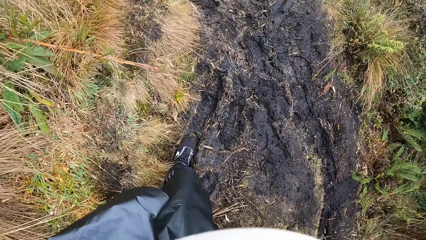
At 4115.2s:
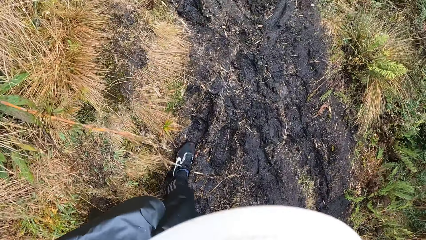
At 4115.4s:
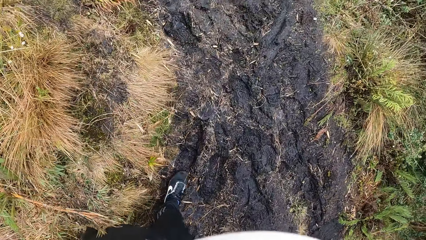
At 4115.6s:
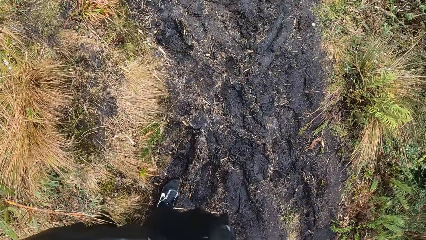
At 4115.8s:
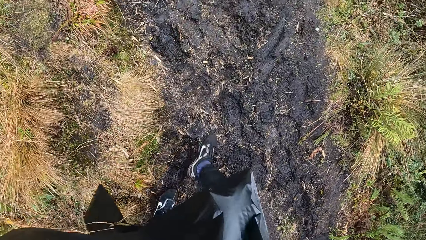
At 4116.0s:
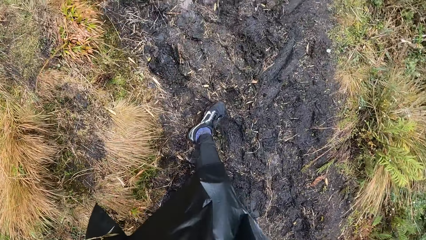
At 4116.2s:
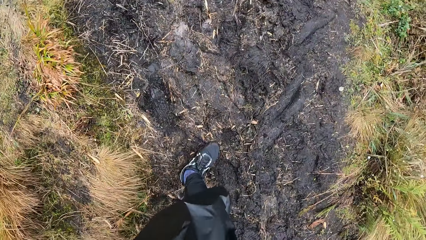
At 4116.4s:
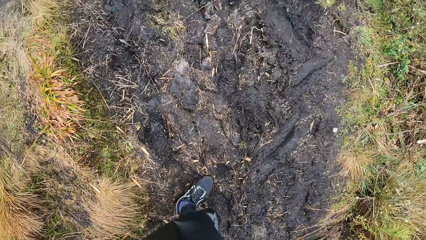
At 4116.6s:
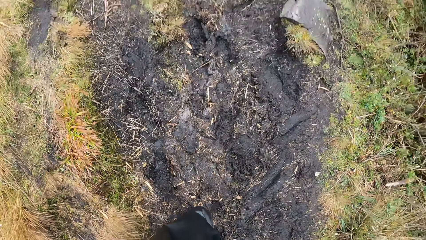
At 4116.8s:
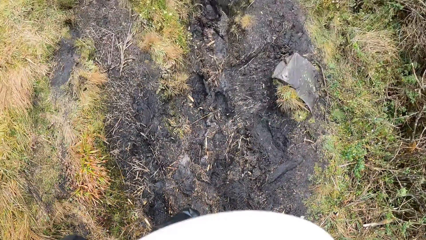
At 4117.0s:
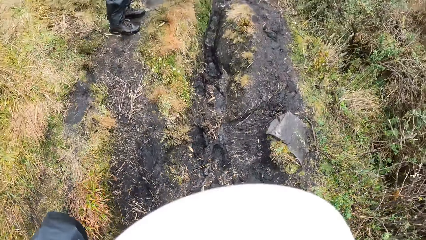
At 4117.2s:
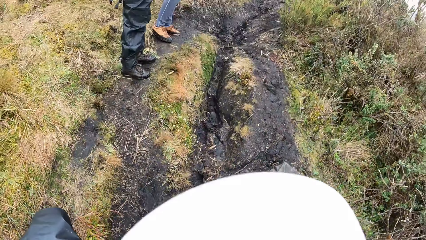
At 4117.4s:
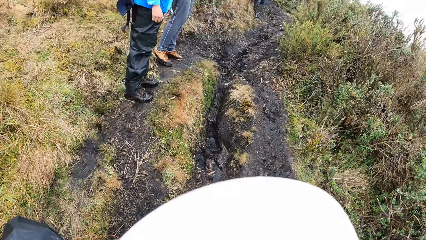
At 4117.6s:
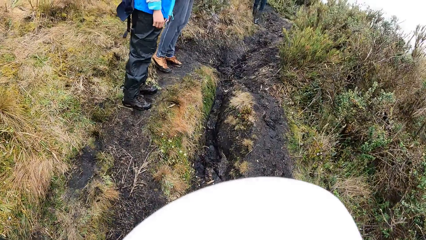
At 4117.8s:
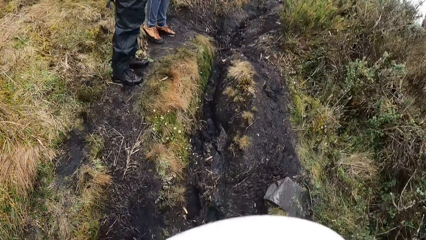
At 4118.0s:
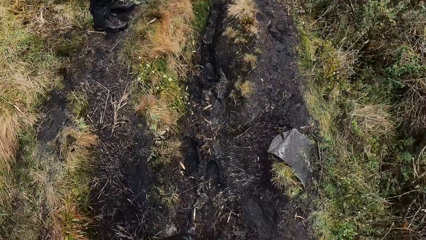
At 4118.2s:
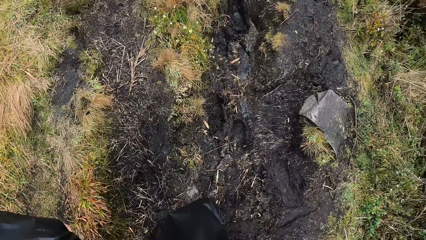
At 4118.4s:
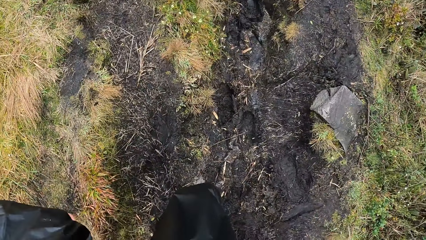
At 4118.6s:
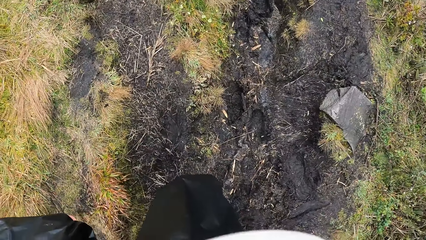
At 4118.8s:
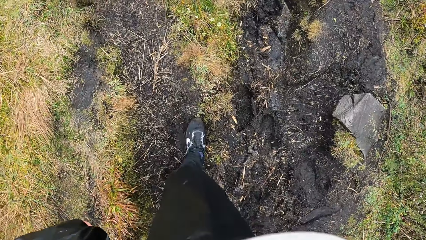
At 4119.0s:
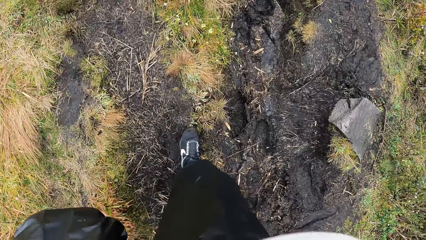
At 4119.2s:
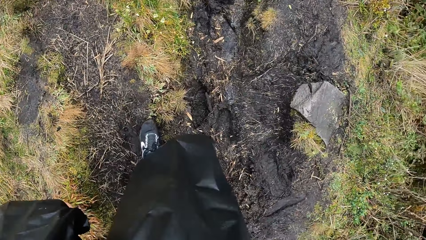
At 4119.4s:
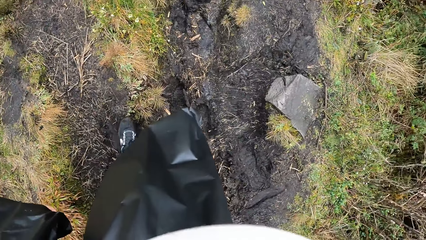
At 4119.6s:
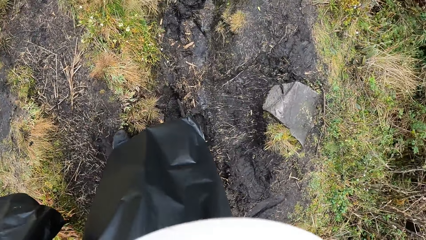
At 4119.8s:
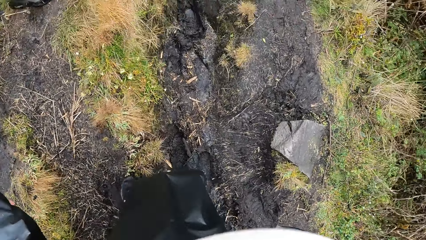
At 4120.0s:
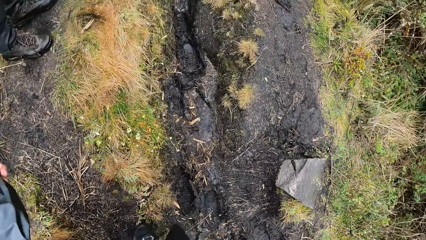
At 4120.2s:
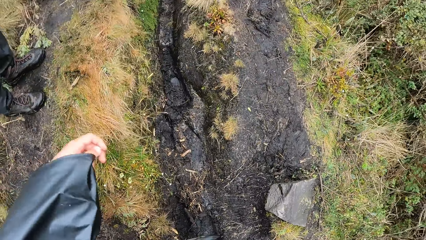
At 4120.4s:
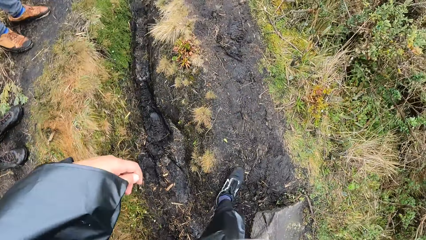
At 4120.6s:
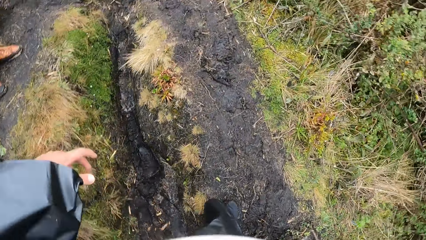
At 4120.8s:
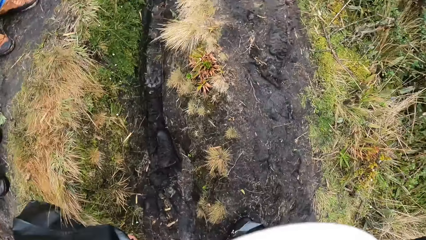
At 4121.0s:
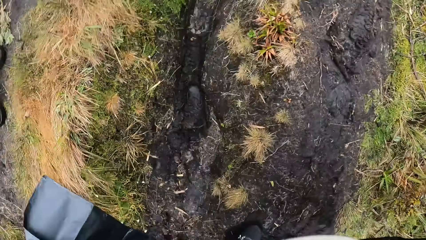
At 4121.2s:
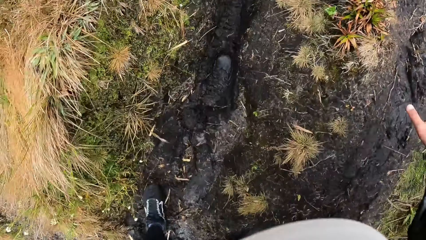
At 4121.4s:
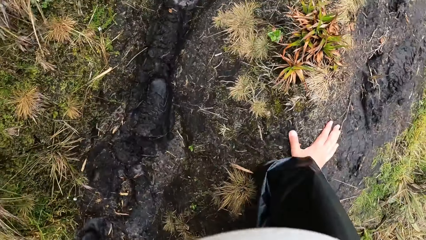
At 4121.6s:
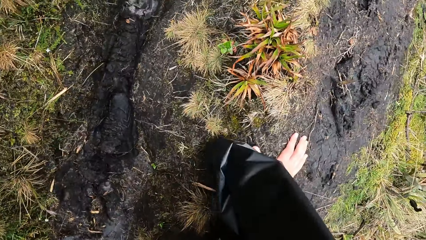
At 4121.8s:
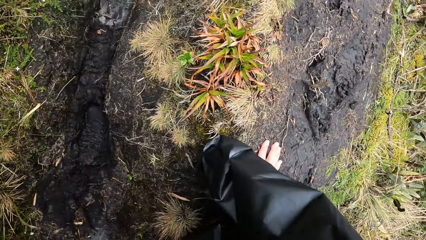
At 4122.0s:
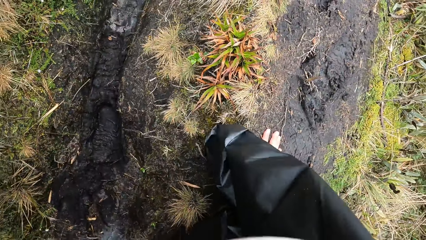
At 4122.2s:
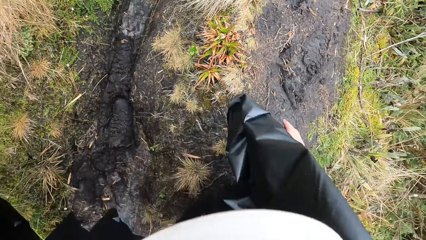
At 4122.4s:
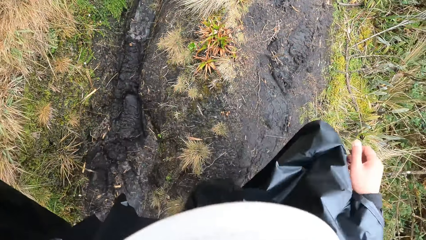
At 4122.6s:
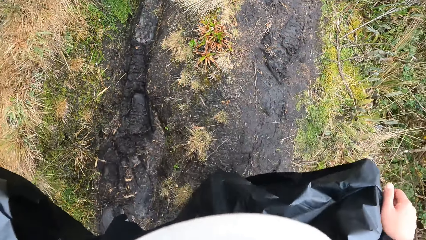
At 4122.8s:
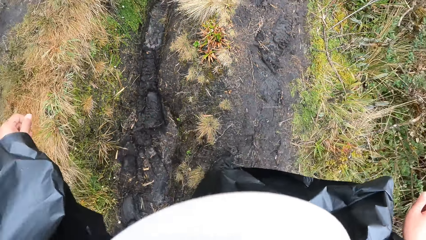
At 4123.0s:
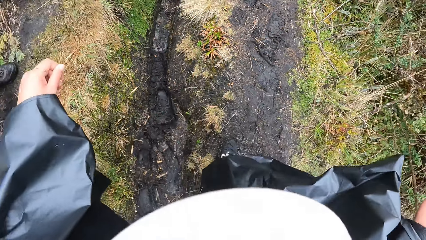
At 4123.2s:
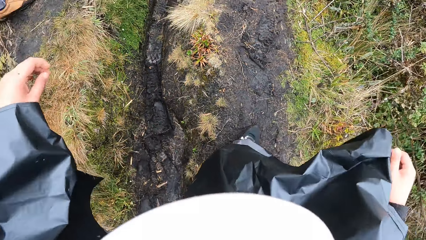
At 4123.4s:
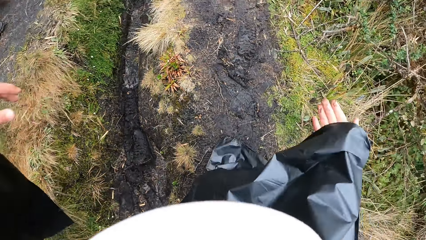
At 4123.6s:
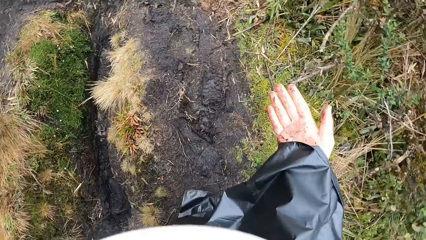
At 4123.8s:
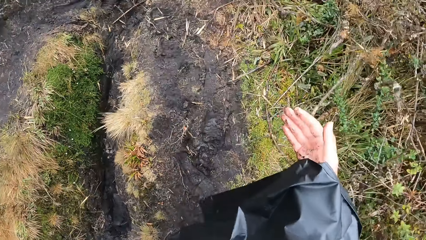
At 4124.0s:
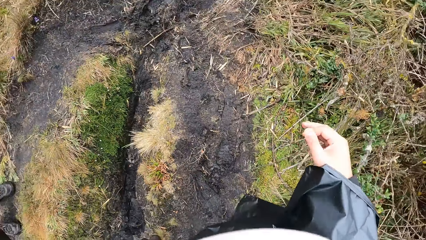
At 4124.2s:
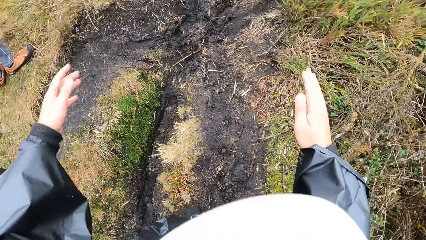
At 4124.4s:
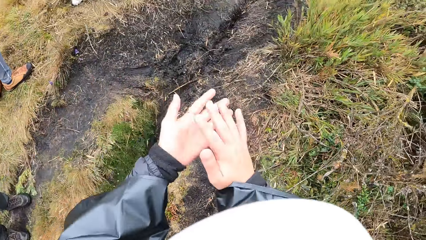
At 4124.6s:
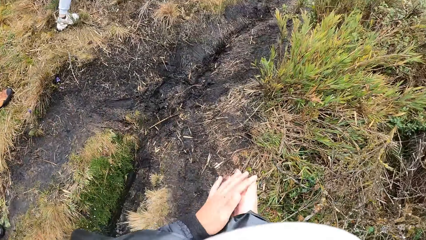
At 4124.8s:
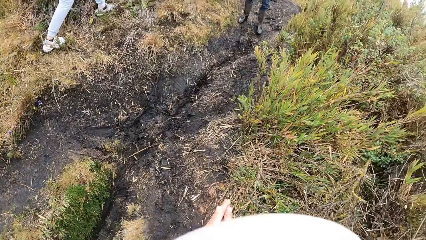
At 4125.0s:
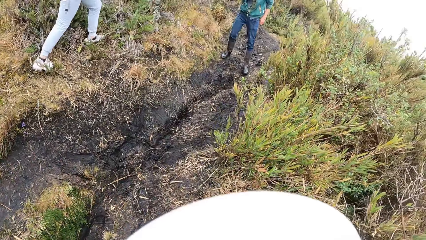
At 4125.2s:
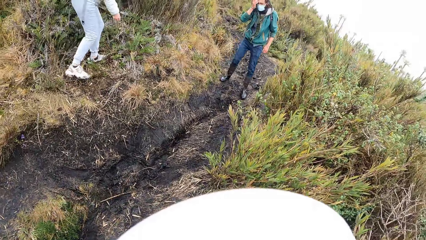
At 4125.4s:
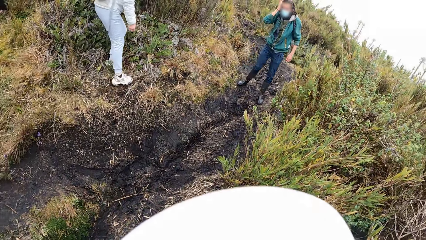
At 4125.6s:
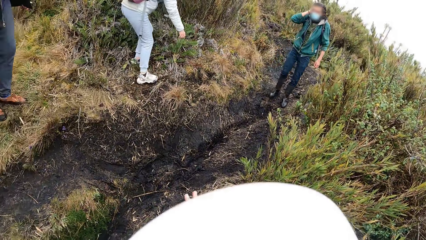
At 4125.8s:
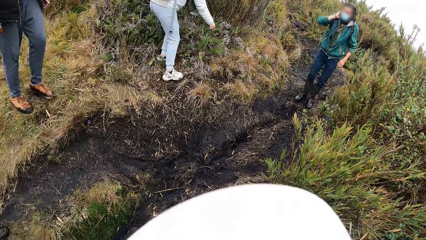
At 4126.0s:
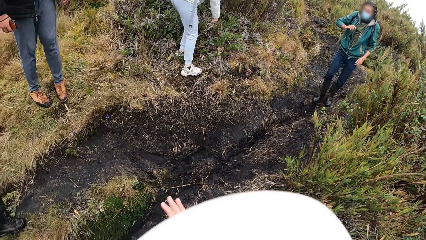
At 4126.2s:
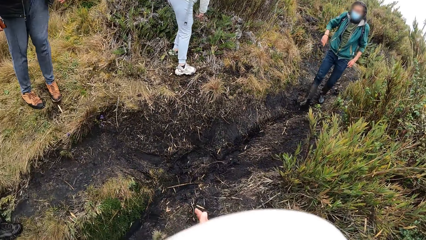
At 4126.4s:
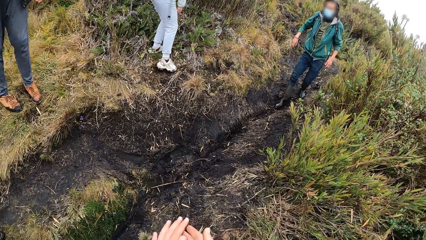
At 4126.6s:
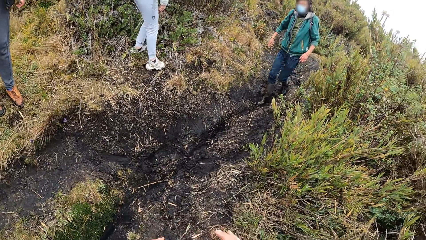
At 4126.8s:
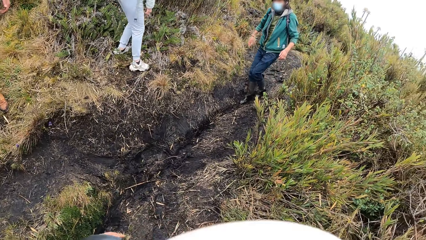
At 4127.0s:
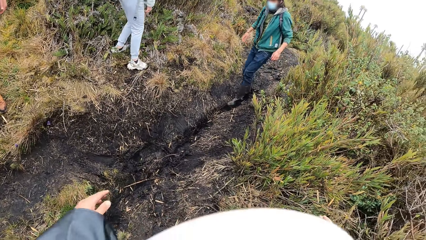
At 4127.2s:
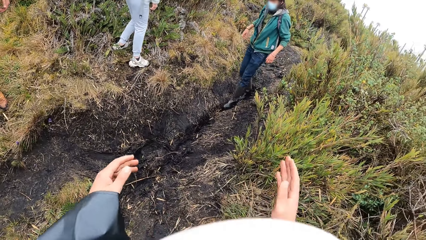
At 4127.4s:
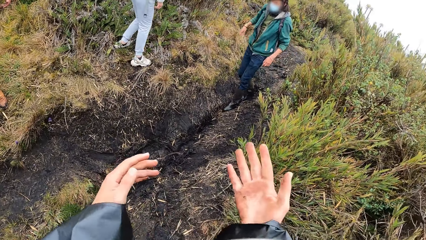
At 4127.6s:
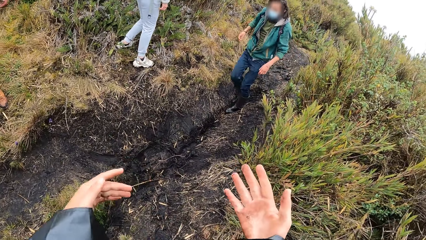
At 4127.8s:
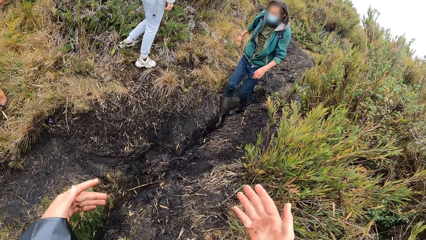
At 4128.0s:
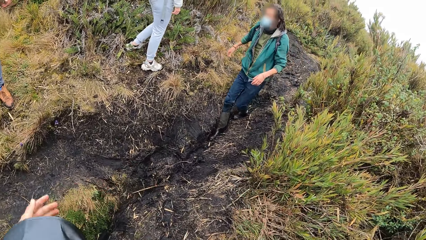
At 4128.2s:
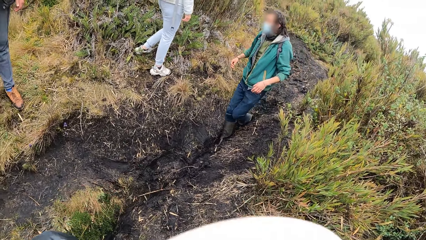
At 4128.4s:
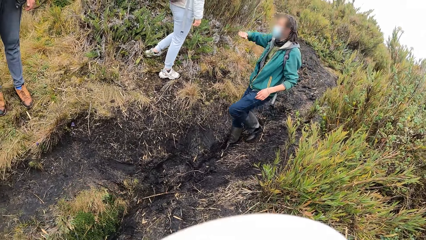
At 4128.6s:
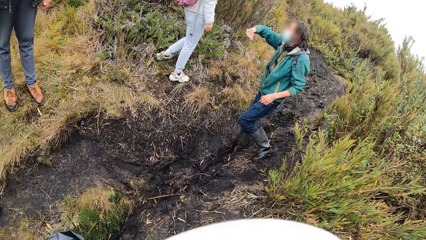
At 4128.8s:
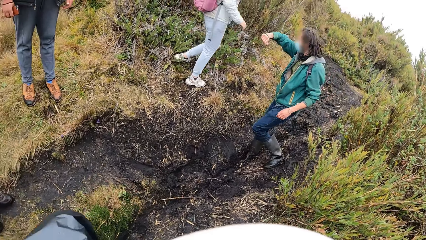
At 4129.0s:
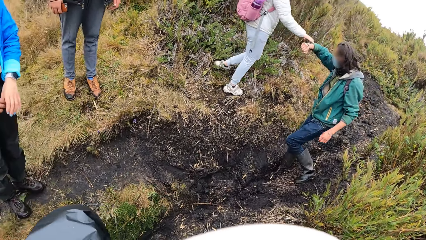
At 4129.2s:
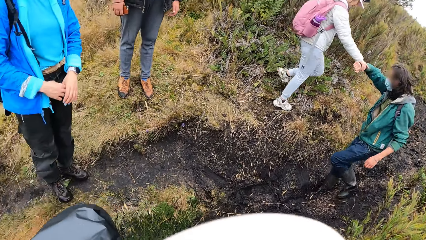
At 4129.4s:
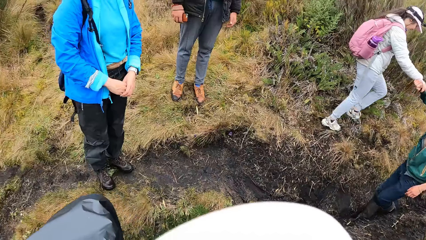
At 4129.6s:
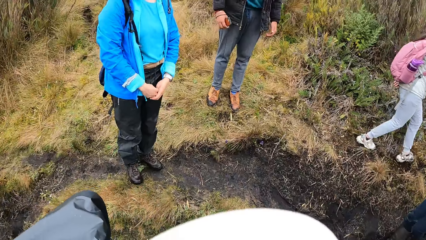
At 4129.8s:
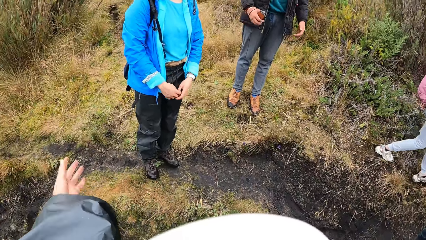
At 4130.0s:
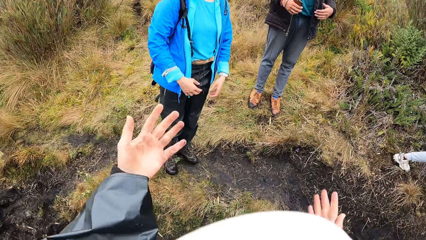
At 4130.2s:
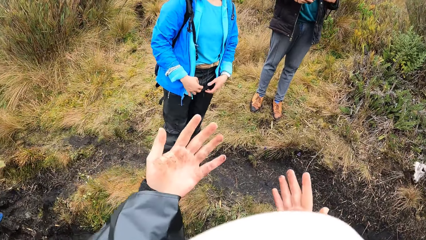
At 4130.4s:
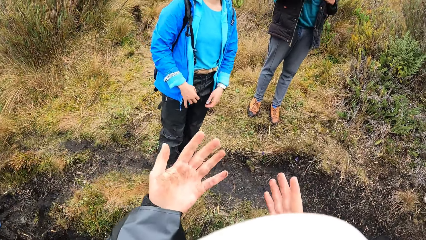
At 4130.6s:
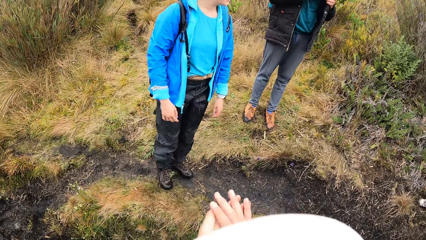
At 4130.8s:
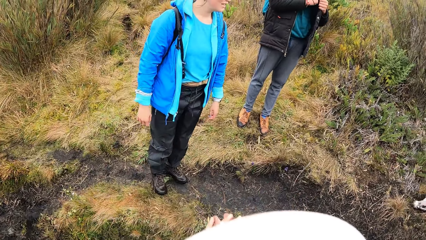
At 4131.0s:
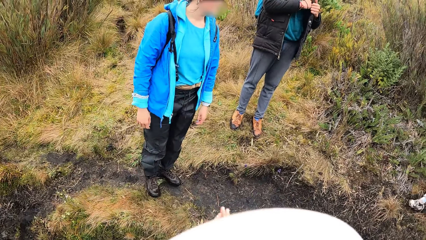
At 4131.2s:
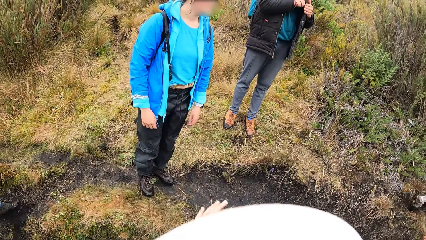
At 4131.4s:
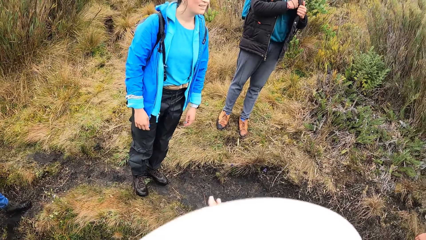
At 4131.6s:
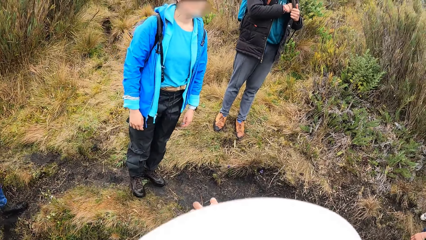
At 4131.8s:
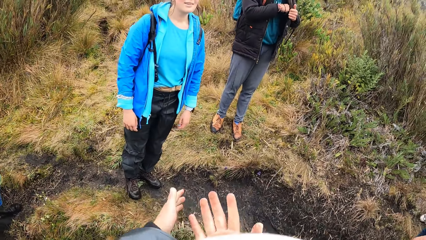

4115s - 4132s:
The camera wearer puts her right hand on the ground. She rubs her hands together. A man helps the woman past up a path. The camera wearer cleans her hands.
